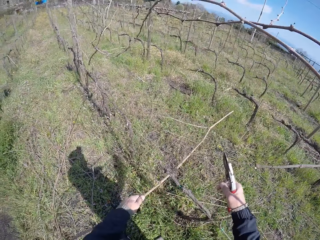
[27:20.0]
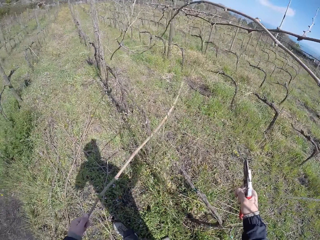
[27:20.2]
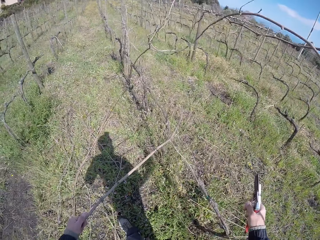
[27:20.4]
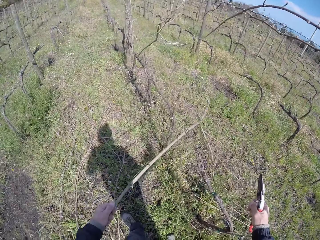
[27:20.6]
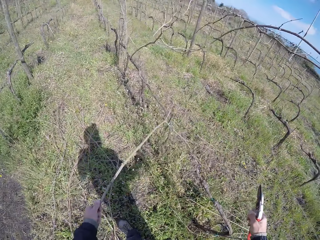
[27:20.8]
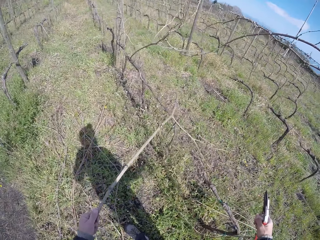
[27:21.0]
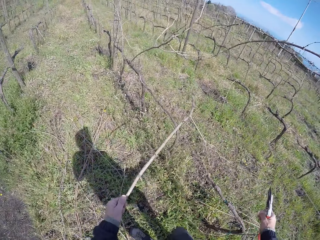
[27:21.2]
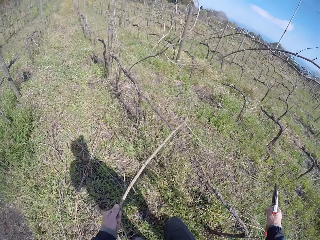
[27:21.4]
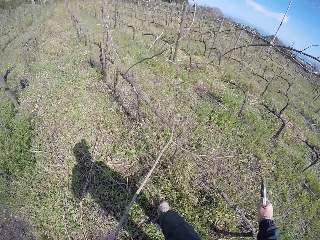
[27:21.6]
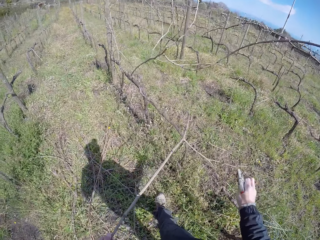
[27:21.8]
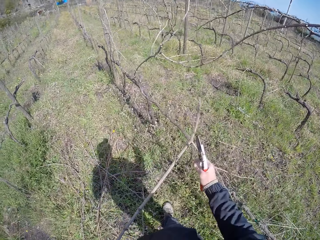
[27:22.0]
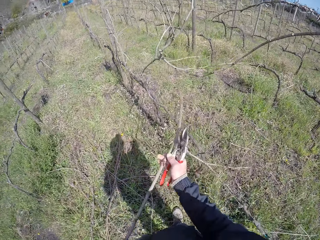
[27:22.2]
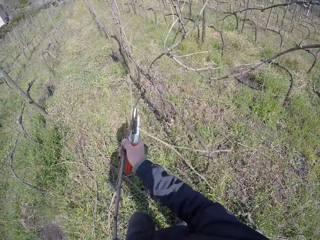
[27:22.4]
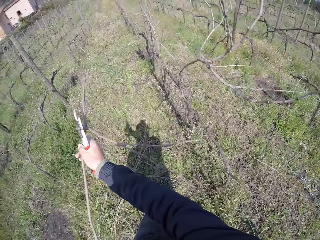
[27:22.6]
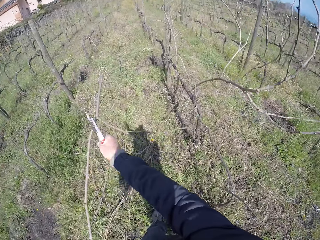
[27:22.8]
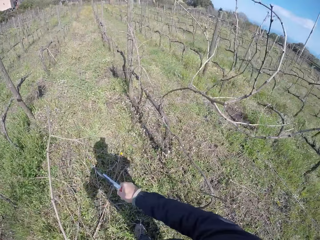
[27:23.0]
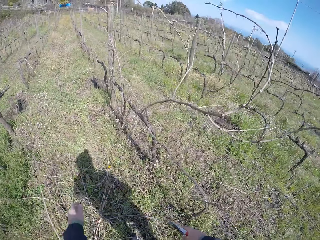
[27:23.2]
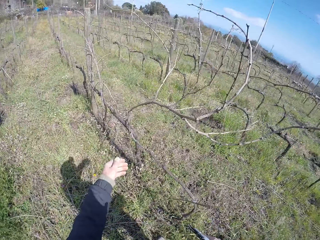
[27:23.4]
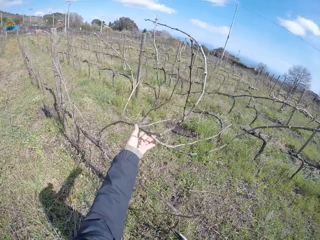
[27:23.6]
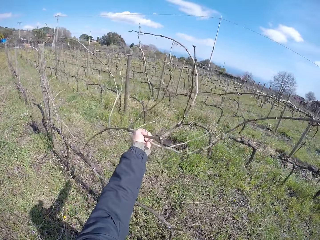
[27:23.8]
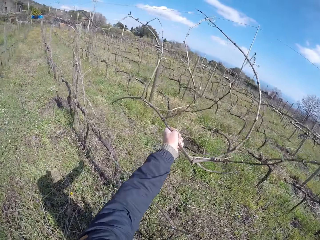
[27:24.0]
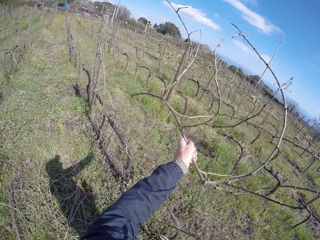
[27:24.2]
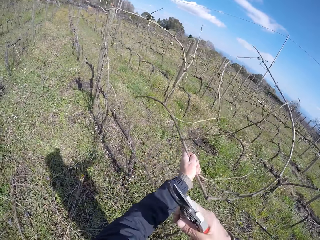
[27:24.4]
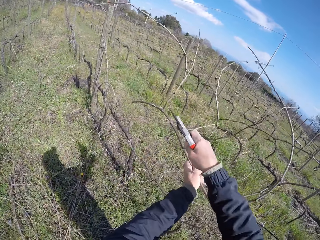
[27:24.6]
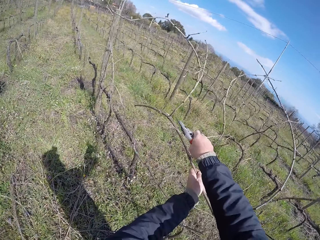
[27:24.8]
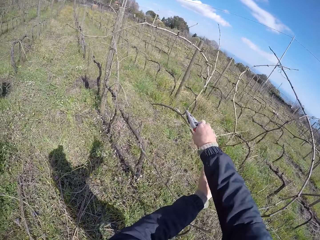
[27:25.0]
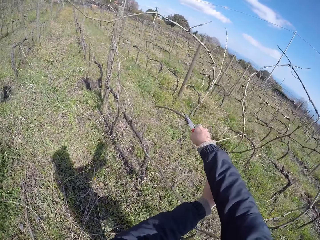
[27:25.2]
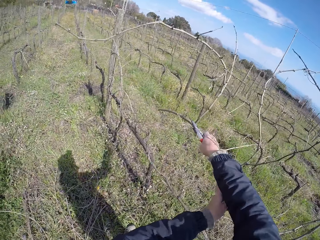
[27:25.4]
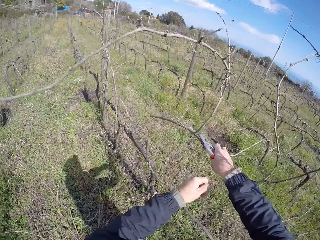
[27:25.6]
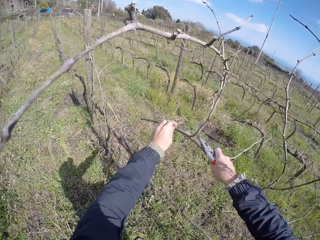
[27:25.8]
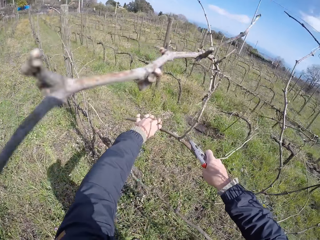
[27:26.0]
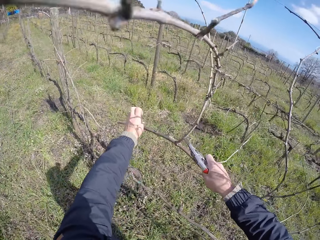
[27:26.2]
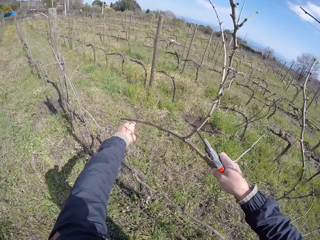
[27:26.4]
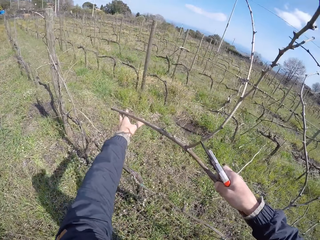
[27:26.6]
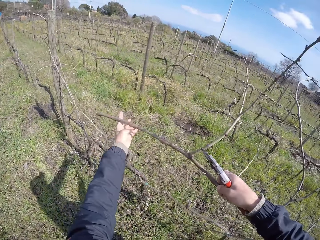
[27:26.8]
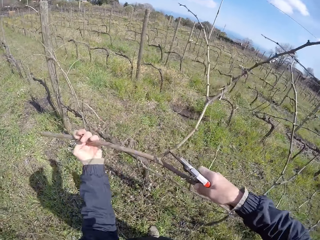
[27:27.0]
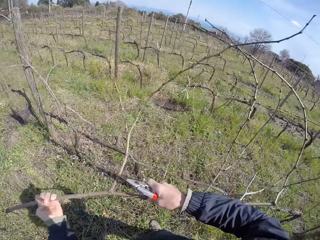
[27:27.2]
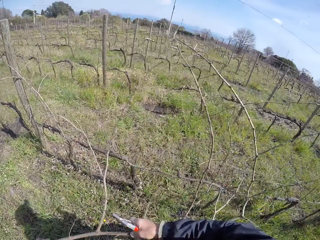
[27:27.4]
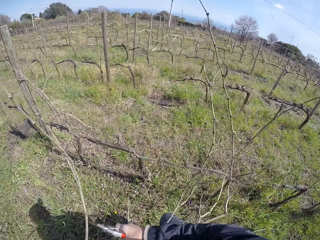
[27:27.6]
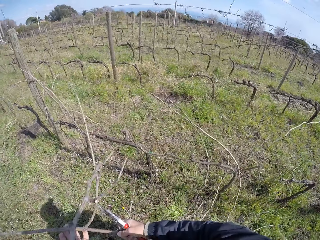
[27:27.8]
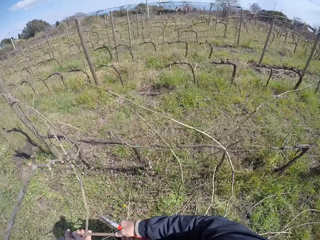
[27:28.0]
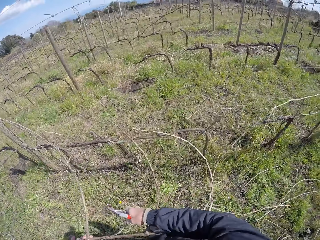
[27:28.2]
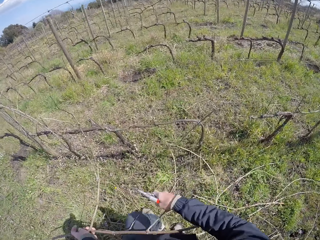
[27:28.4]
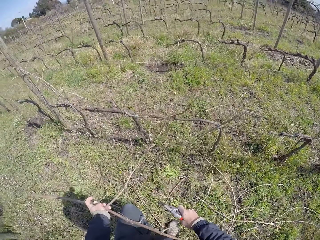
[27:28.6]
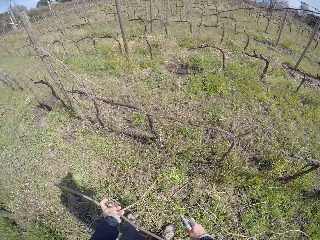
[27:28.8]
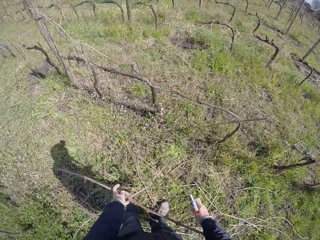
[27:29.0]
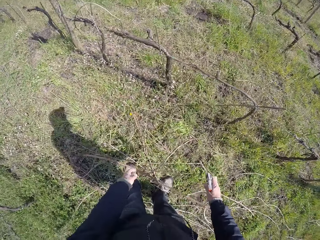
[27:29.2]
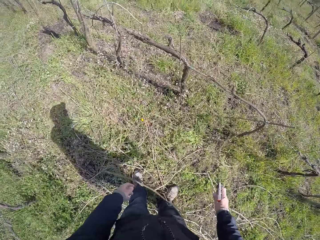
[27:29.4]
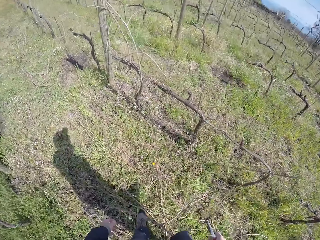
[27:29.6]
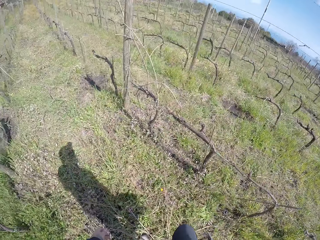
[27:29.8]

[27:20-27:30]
The camera wearer pulls a dry branch or twig with both hands. He drops the twig on the ground with his left hand. He grabs a twig from the barbed fence with his left hand. He pulls the dry branch with both hands. He drops the twig on the ground with his left hand.

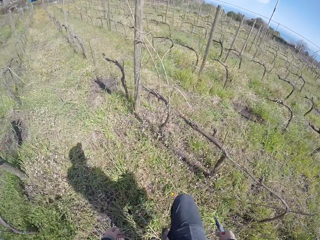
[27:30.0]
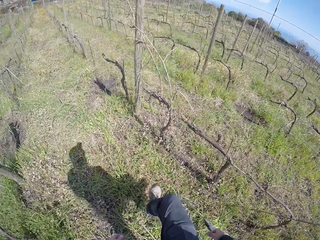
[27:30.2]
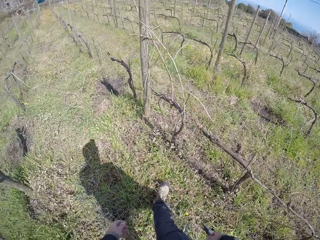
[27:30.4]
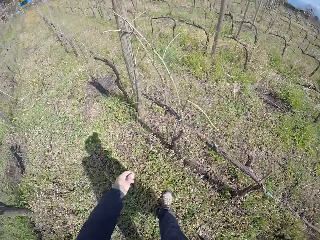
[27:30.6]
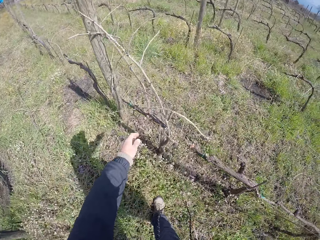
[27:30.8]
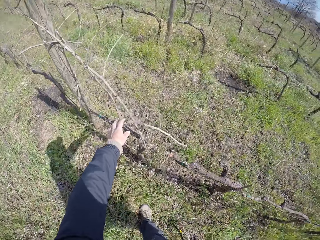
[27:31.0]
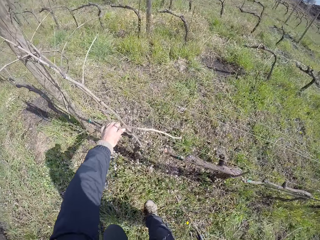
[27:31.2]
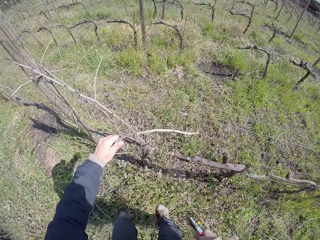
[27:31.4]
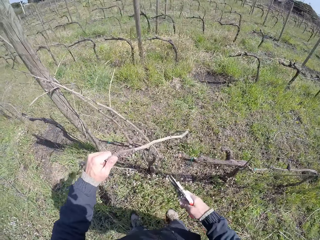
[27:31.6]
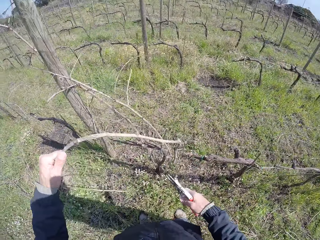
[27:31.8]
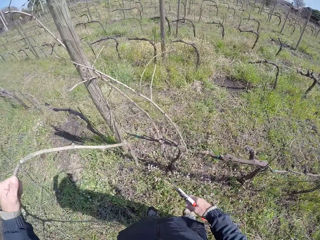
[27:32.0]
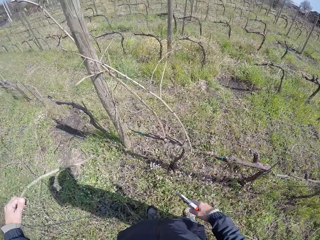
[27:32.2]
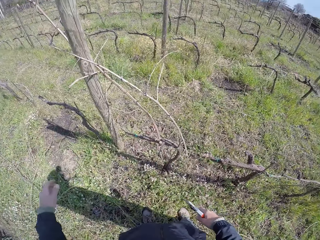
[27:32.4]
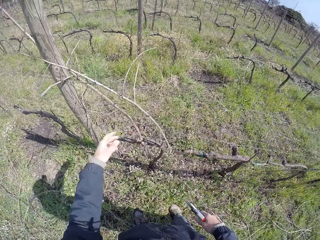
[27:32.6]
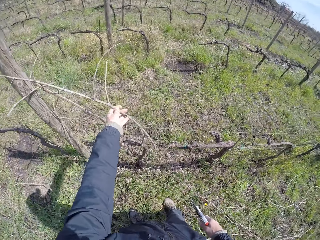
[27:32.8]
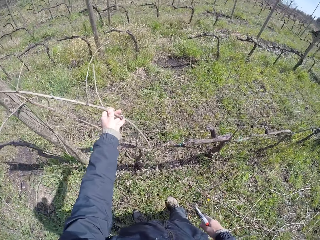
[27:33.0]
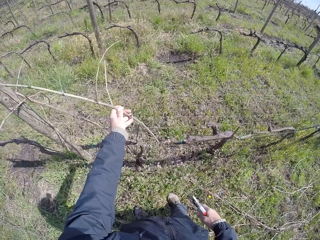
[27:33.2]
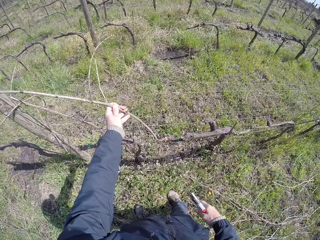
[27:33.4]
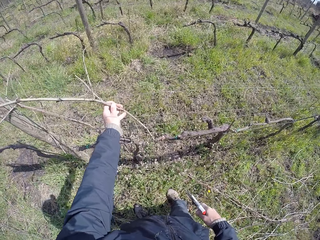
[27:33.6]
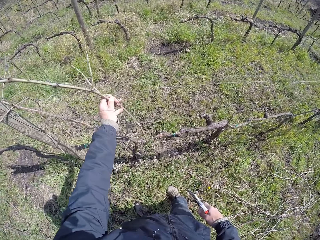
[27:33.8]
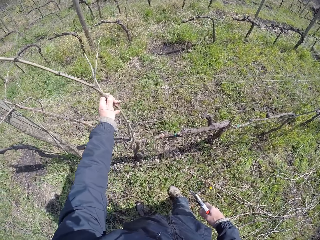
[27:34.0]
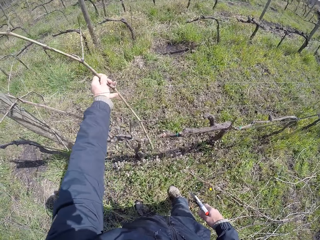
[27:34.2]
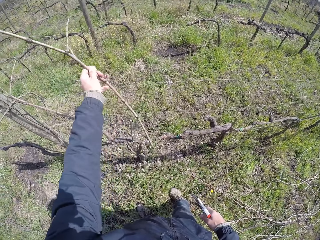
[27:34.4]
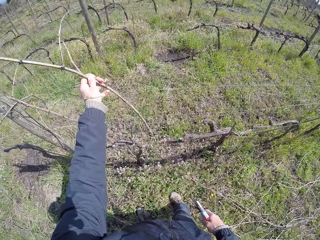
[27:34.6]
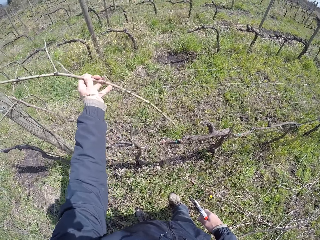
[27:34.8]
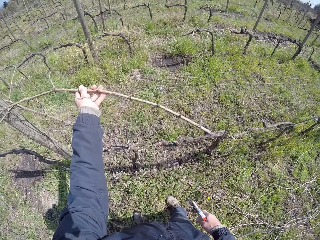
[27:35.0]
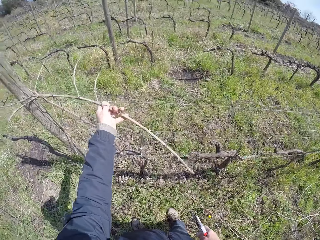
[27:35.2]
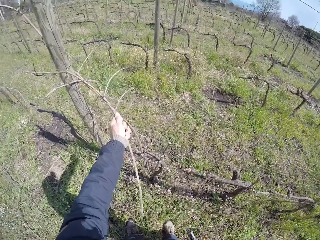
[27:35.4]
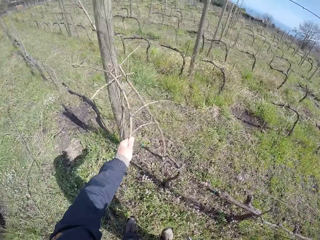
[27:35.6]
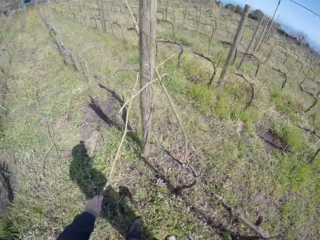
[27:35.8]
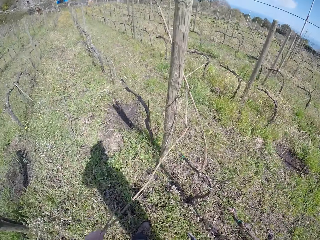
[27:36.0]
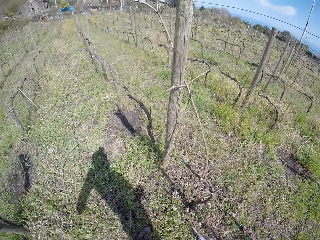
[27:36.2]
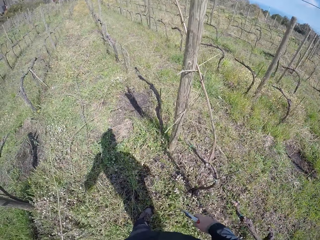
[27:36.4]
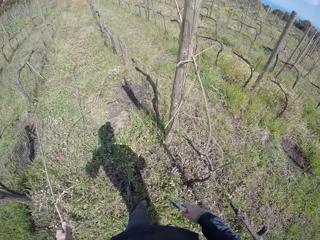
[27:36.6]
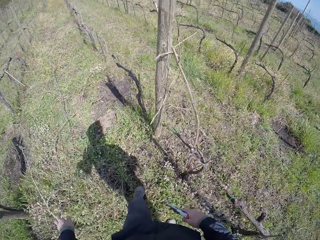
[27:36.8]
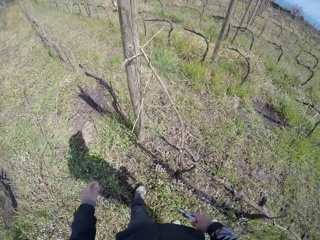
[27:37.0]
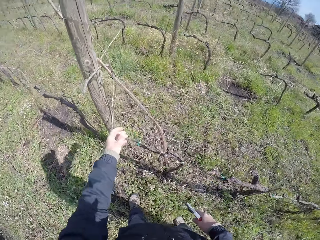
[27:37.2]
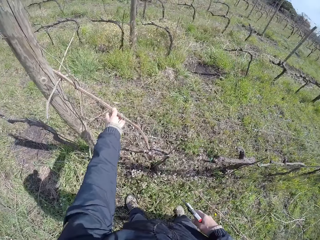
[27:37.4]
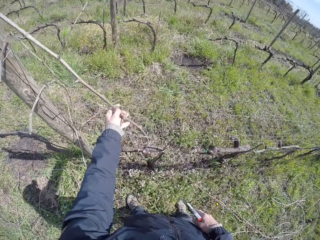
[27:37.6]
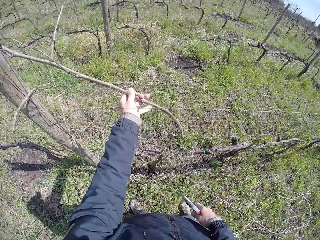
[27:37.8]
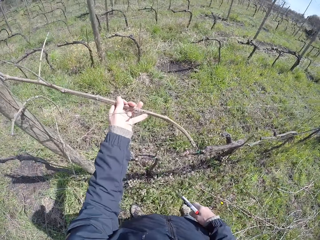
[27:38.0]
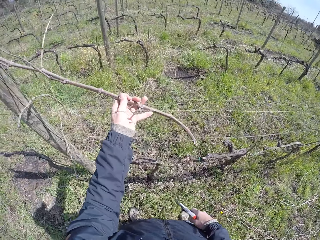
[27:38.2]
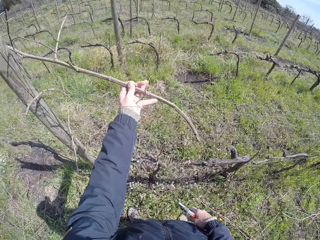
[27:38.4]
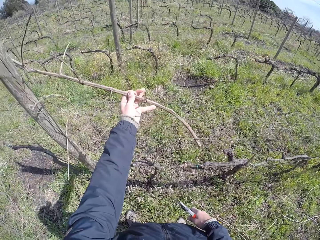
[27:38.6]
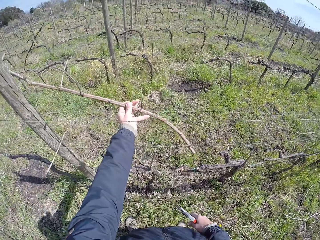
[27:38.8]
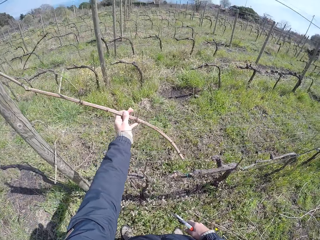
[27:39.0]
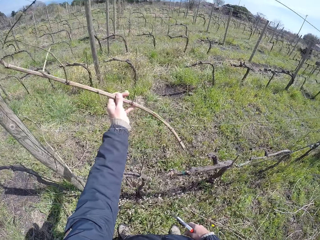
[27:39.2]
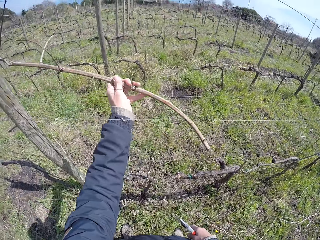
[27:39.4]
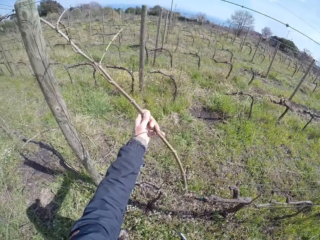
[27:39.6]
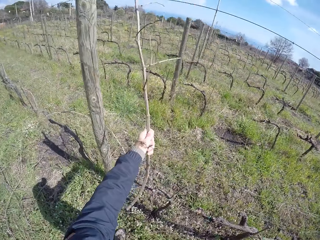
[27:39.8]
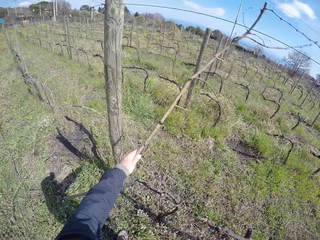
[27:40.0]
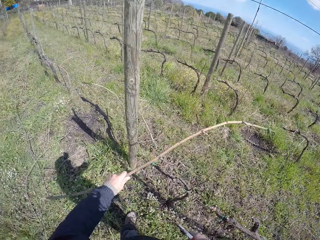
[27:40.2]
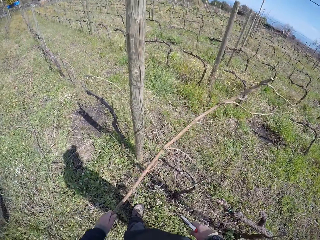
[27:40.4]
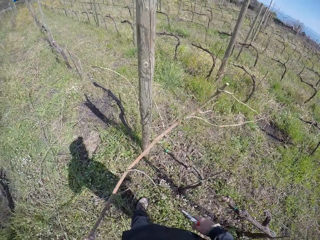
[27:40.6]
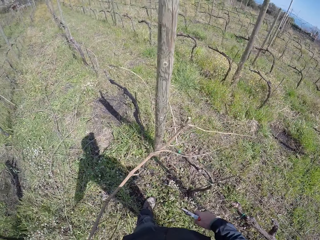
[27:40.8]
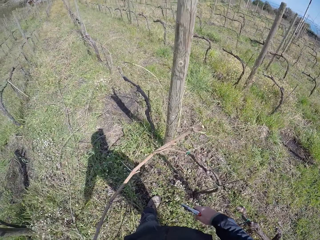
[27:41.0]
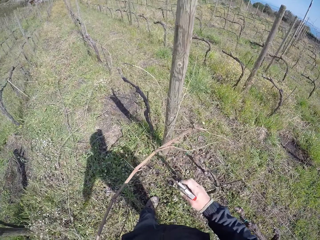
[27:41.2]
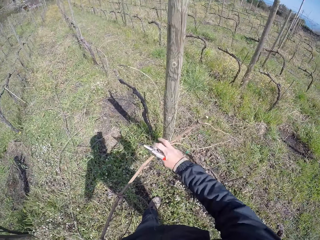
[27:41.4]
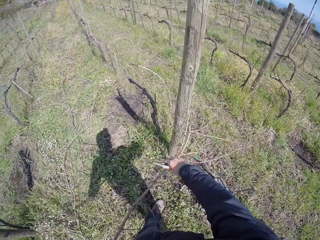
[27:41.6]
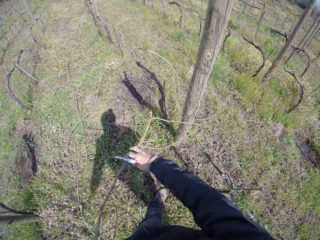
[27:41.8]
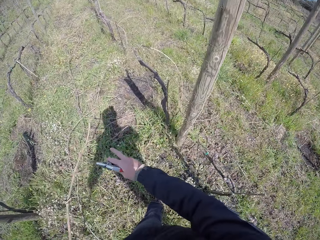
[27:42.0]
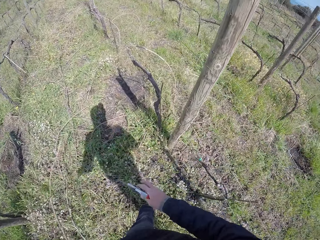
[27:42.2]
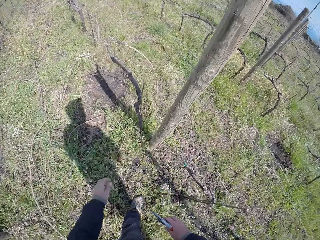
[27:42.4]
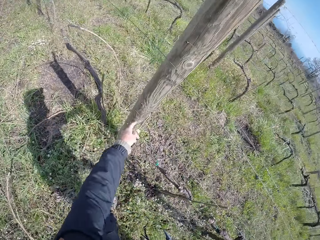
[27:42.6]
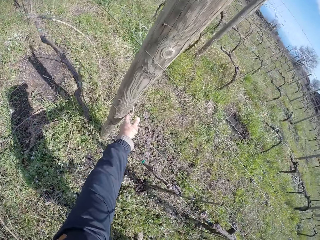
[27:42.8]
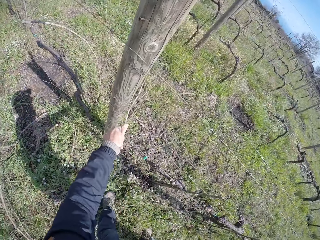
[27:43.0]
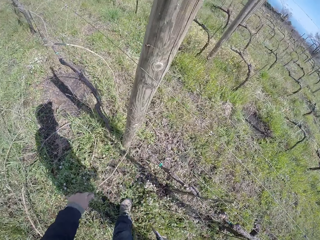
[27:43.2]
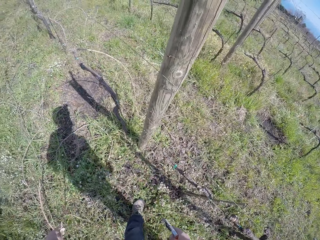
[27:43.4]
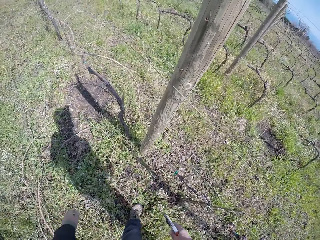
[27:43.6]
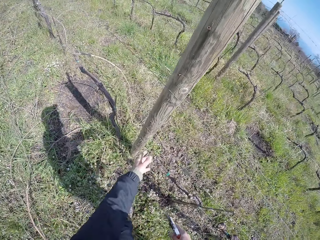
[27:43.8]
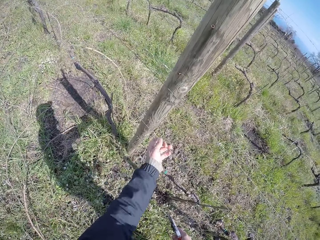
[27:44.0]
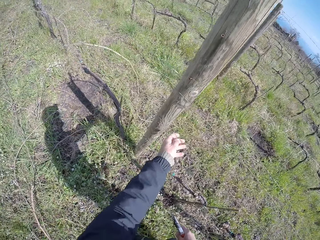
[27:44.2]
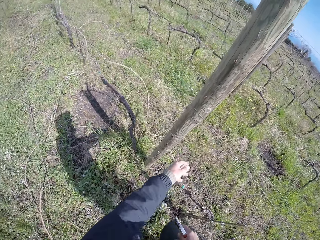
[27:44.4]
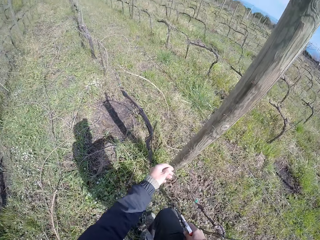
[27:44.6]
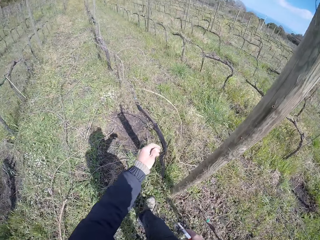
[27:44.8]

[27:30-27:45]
The camera wearer puts a dry branch or twig on the ground. He grabs a twig from the barbed fence with his left hand. He drops the twig on the ground with his left hand. He grabs a twig from the barbed fence with his left hand. He drops the twig on the ground with his left hand. He grabs a twig from the barbed fence with his left hand. He pulls the dry branch with both hands. He drops the twig on the ground with his left hand. He grabs a twig from the barbed fence with his left hand. He puts a dry branch on the ground. He picks up a dry branch on the fence.
